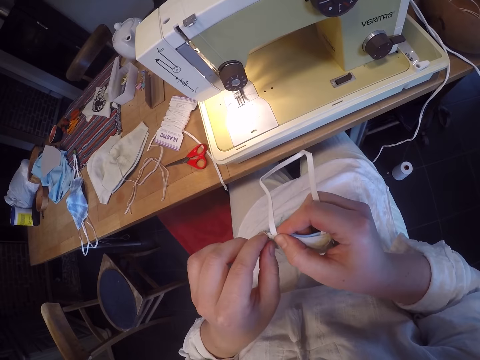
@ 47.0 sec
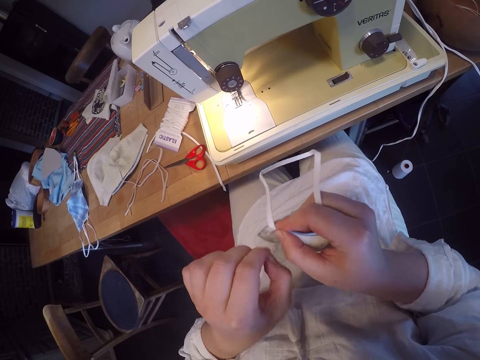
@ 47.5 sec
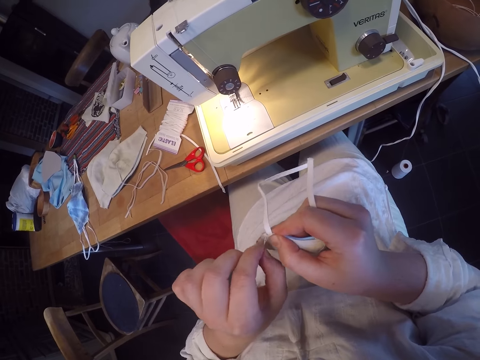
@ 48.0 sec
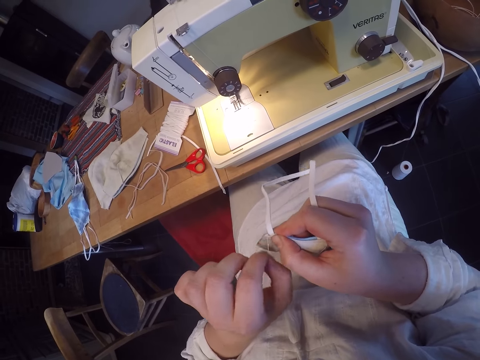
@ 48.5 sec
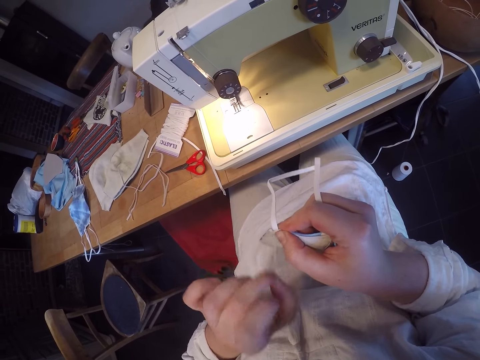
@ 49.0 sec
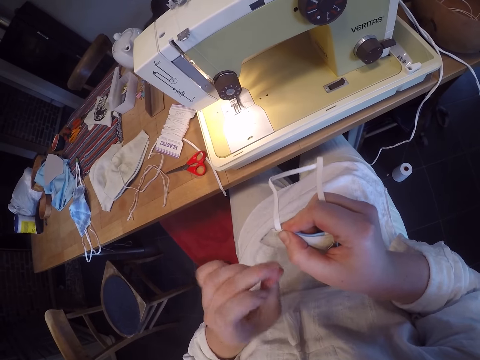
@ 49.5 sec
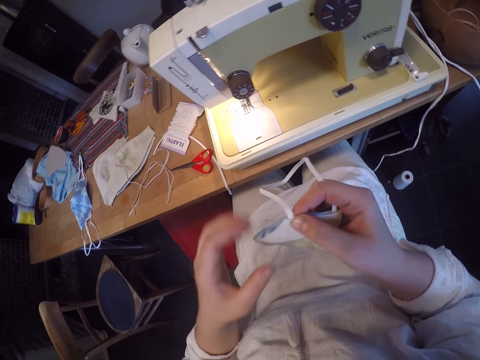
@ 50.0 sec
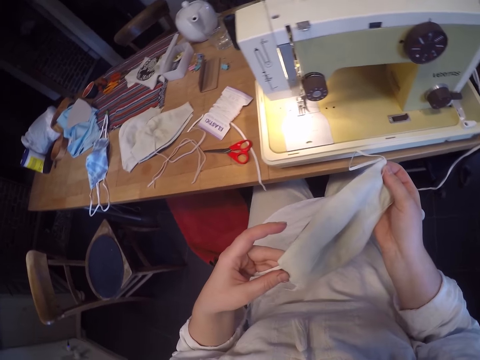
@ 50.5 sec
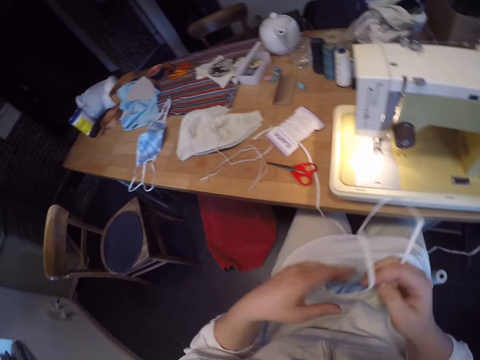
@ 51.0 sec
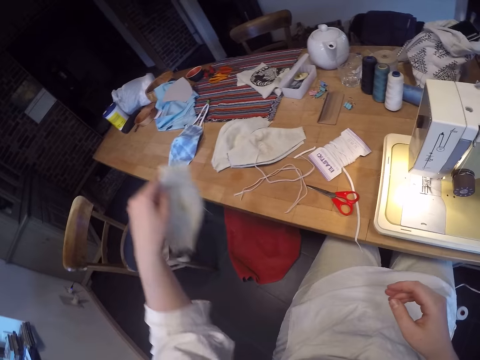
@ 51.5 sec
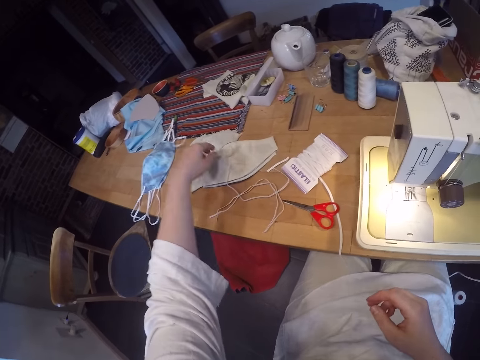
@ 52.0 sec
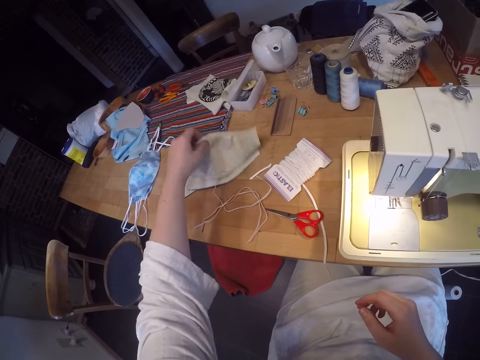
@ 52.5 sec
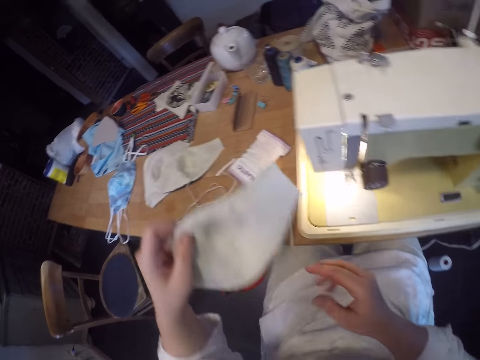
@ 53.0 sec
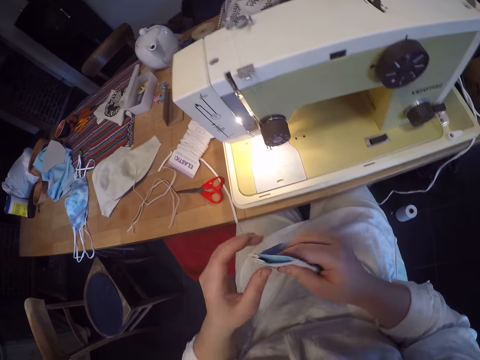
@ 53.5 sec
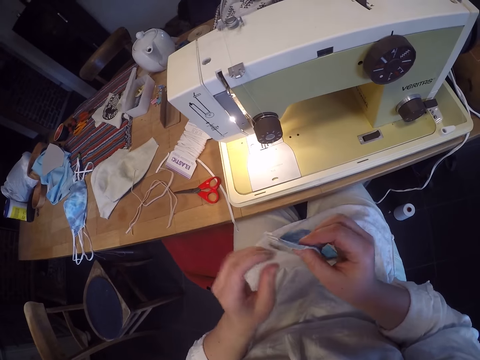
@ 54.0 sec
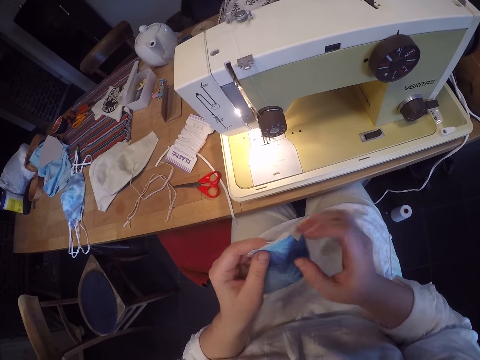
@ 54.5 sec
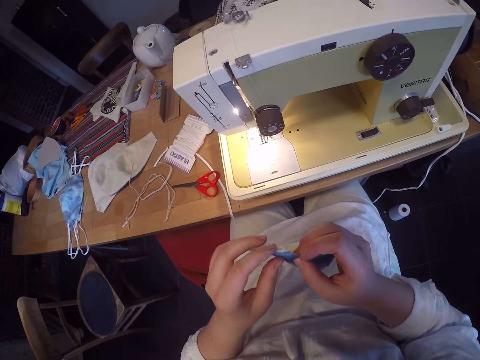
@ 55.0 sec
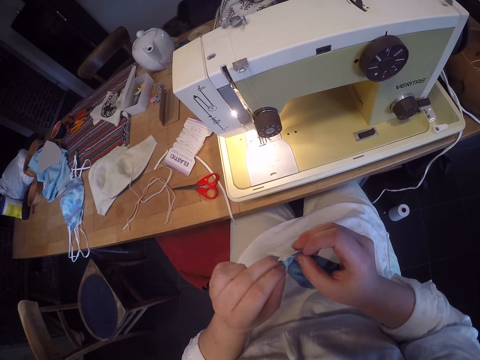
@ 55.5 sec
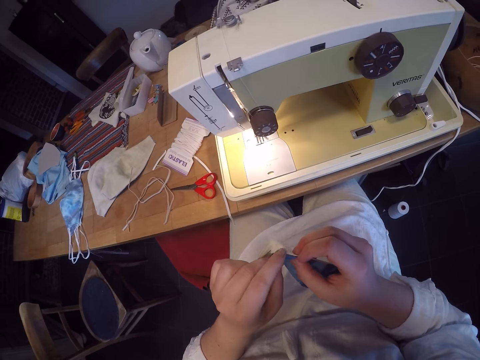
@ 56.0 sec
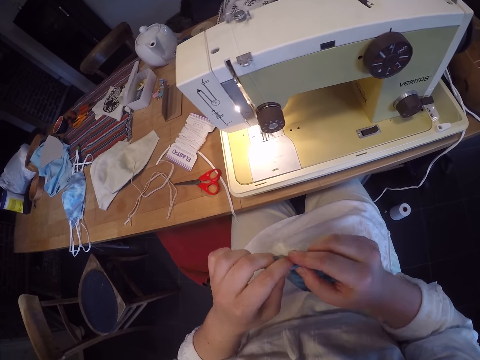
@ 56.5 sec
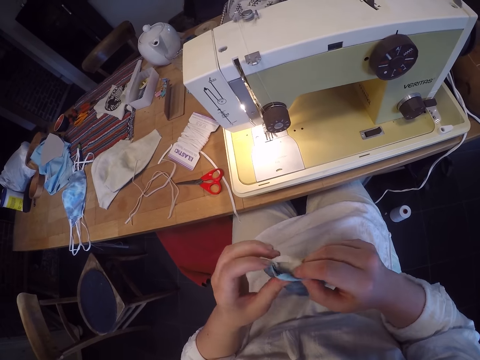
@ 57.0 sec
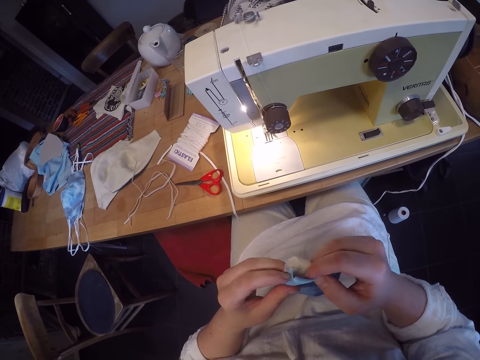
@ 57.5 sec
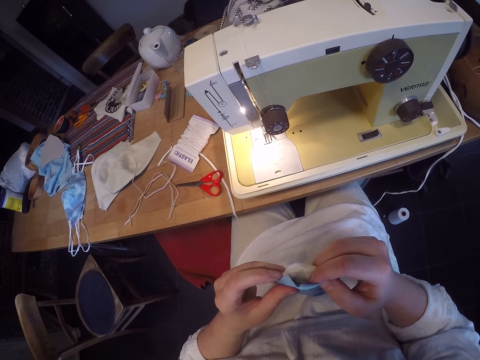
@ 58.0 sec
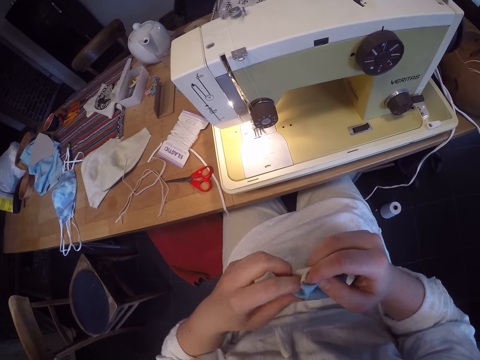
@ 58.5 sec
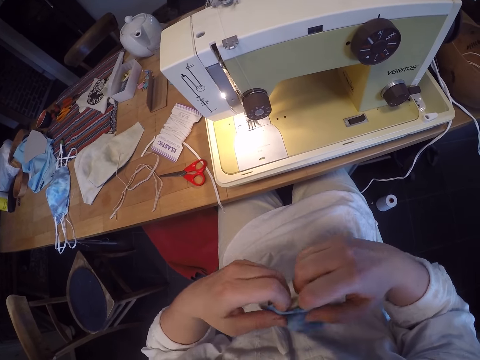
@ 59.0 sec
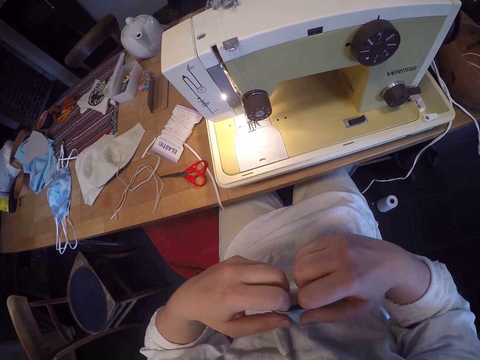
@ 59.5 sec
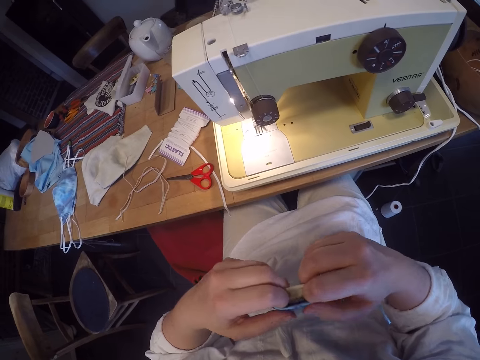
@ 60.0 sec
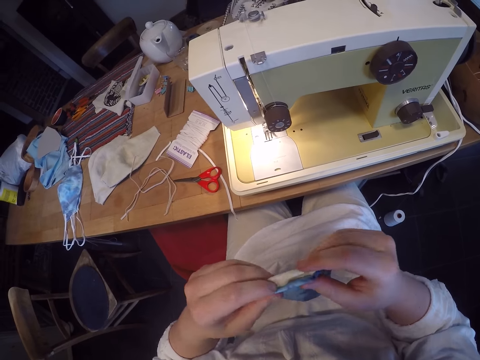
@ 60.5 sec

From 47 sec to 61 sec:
The camera wearer turns the nose mask to another edge. They drop the nose mask on the table. They pick up an unfinished nose mask. They turn the unfinished nose mask and fold the hem of the unfinished nose mask.

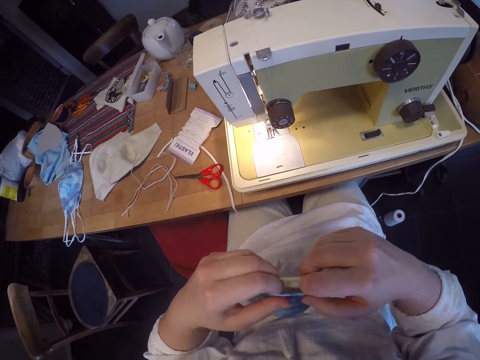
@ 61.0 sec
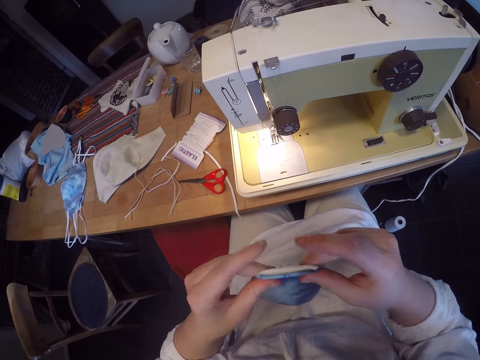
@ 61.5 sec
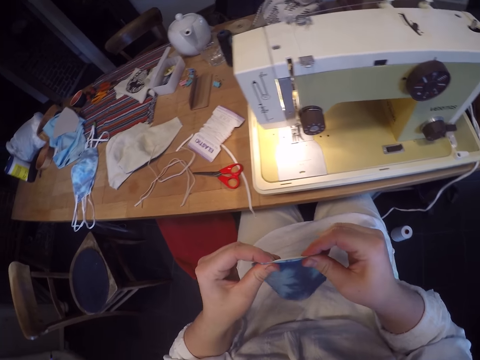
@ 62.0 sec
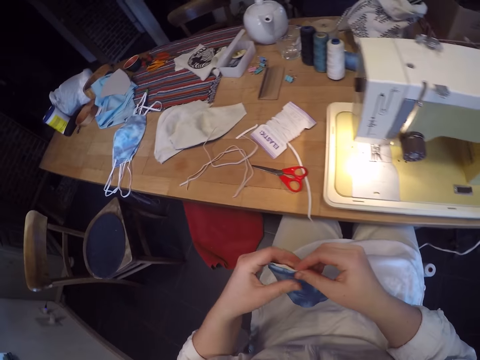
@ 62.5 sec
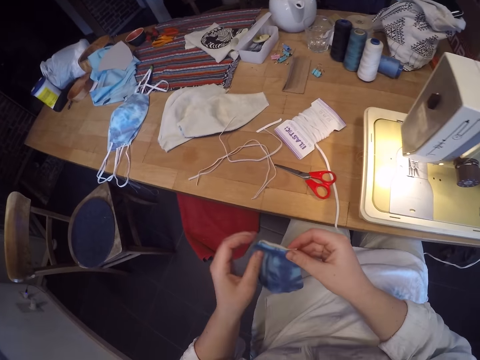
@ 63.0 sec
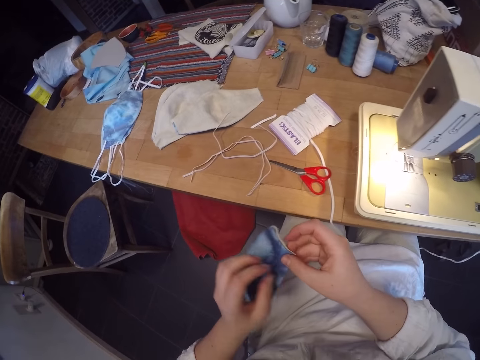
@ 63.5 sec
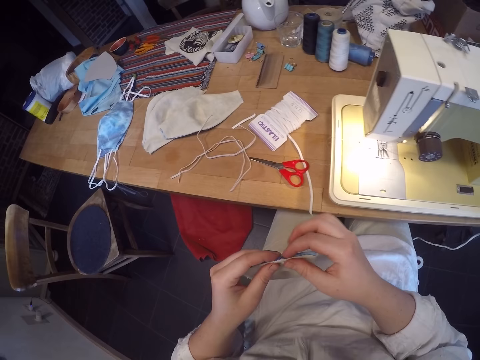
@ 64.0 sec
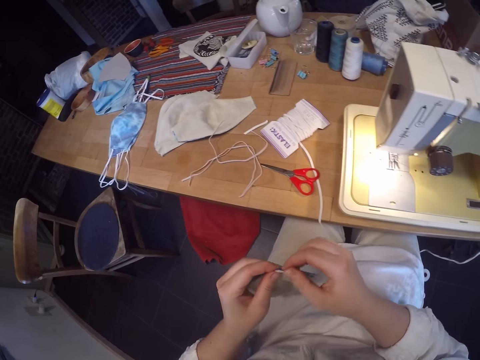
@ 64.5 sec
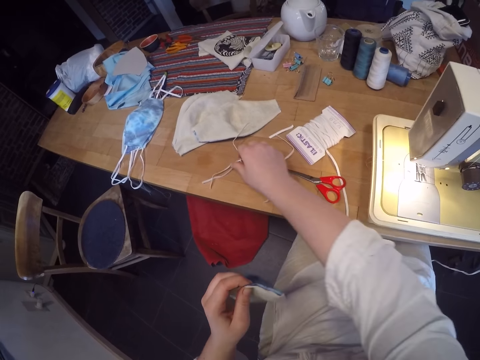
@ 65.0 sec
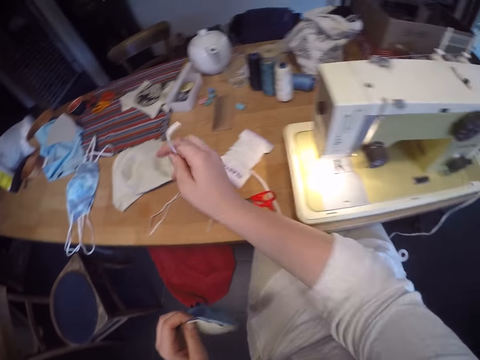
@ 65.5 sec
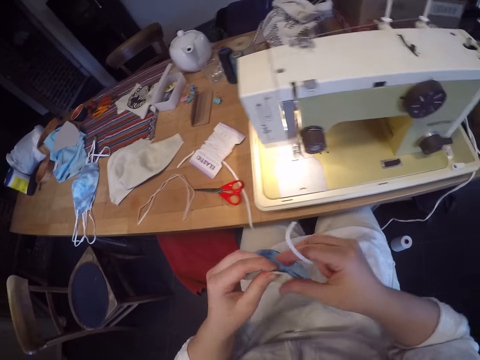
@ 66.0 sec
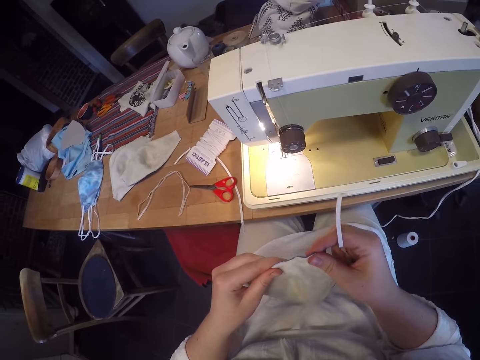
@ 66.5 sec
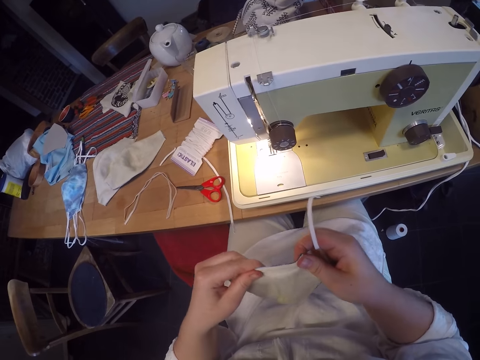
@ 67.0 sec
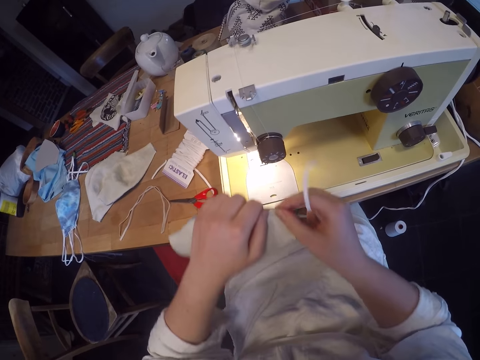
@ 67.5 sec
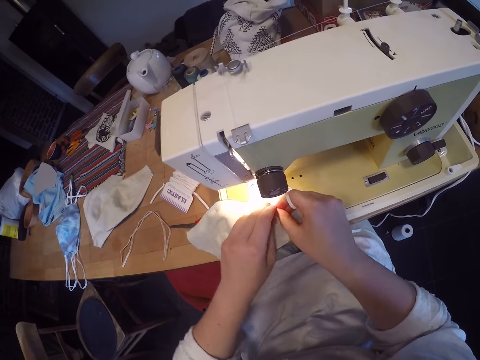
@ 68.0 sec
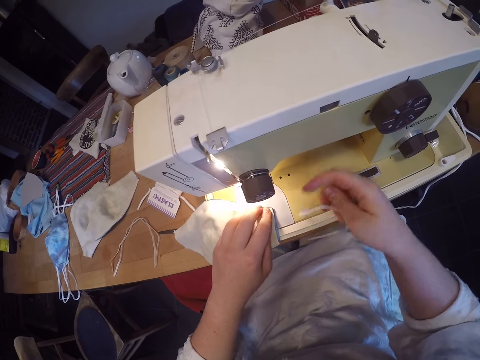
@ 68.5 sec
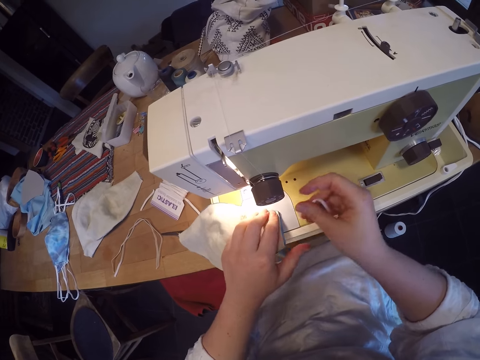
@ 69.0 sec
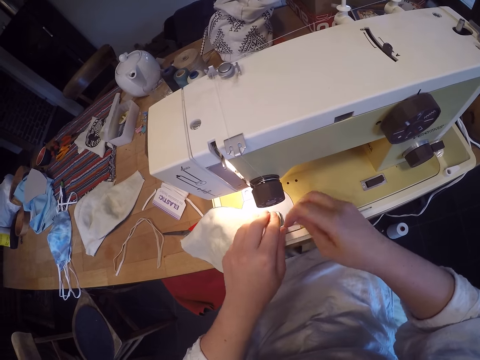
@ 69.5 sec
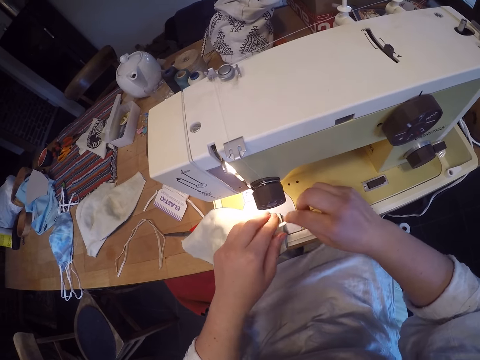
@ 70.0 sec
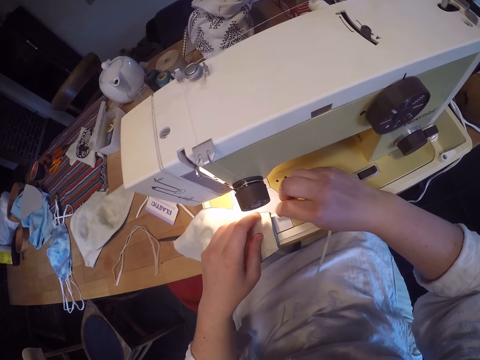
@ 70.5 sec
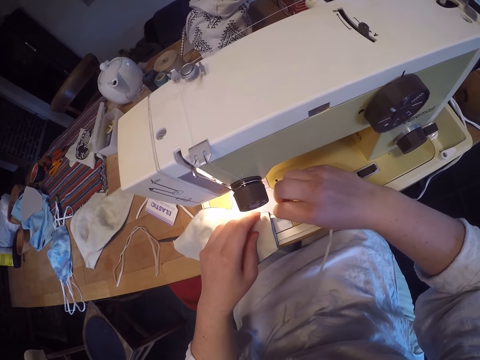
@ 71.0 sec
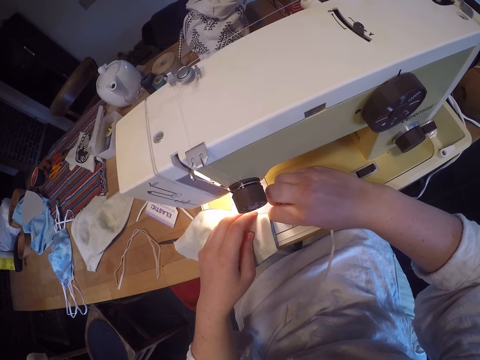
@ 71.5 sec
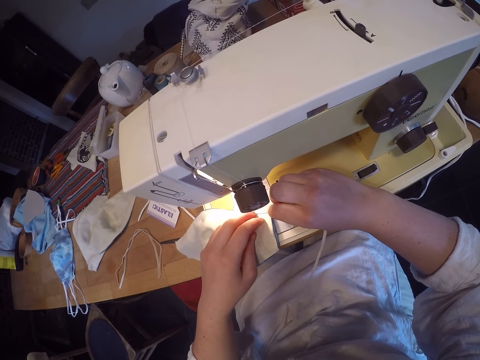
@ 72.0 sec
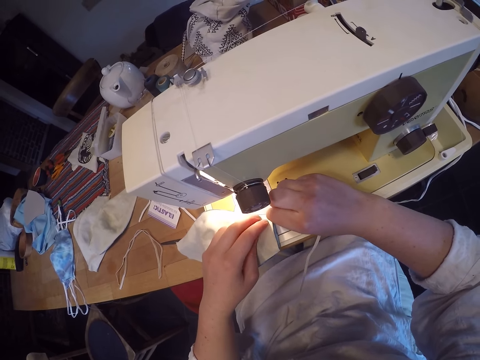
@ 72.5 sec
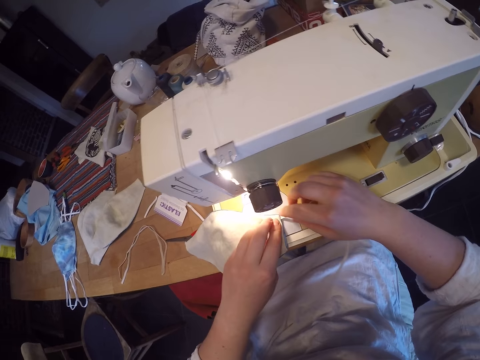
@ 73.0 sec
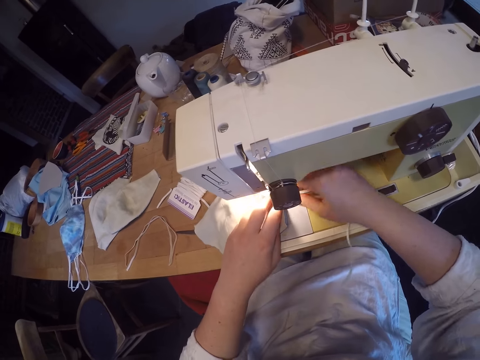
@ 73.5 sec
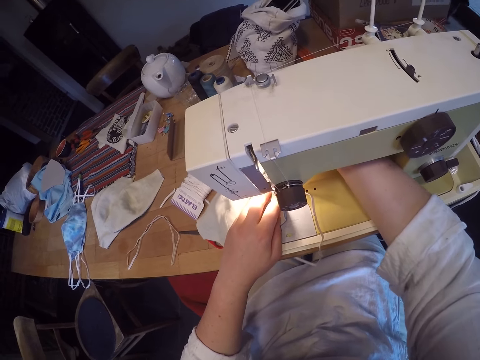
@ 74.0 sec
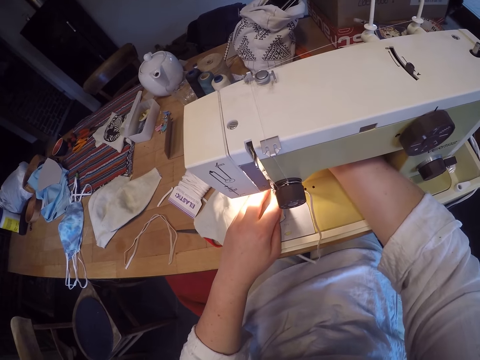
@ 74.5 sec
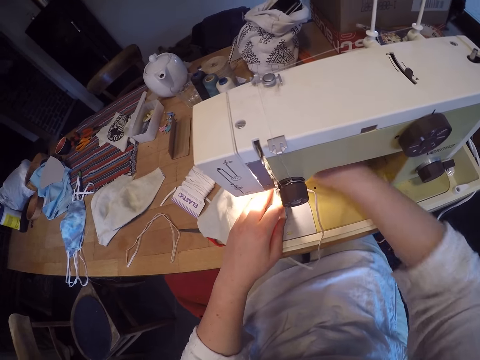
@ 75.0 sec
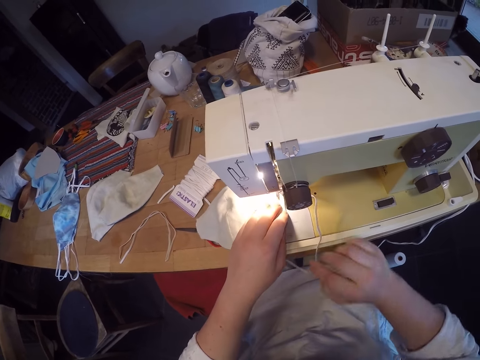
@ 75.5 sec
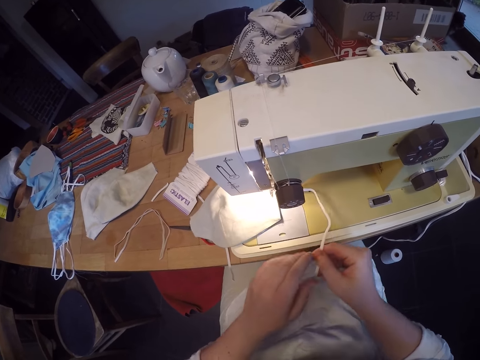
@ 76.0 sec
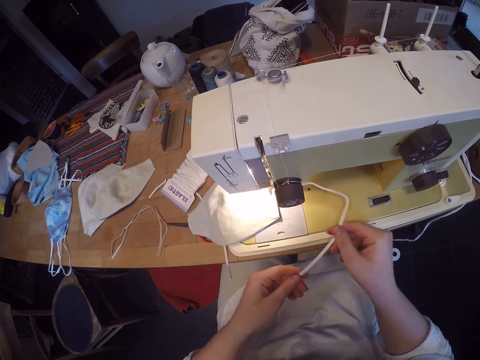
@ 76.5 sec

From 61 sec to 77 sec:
The camera wearer turns the unfinished nose mask. They pick up an elastic or thread on the table. They adjust the unfinished nose mask. They place the unfinished nose mask and the elastic on a sewing machine. They set the elastic on the sewing machine with the unfinished nose mask. They insert the thread in the nose mask. They put the nose mask under the presser foot.
